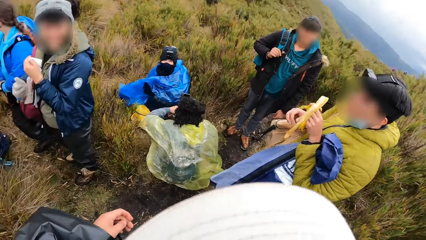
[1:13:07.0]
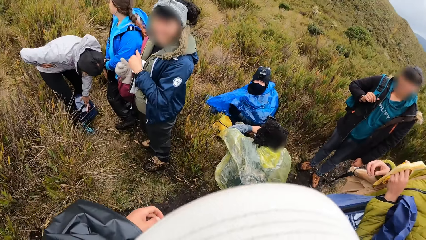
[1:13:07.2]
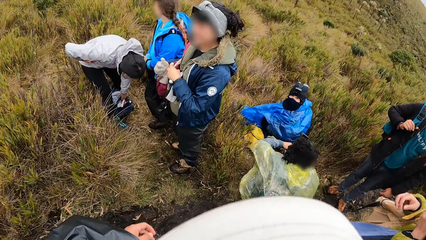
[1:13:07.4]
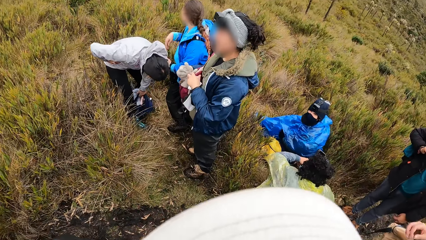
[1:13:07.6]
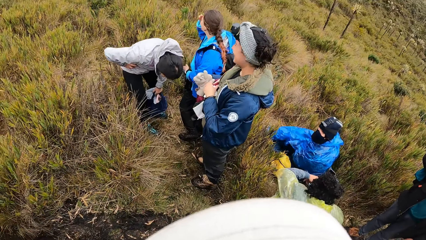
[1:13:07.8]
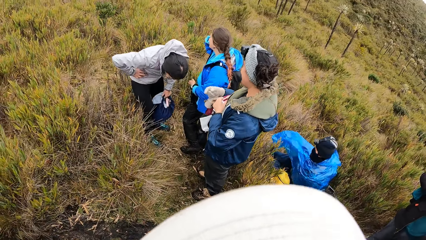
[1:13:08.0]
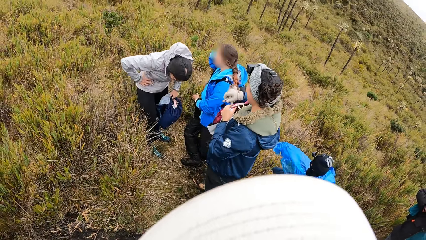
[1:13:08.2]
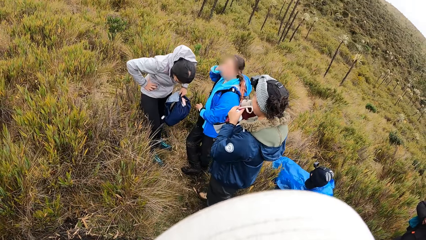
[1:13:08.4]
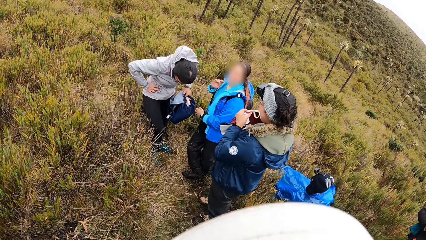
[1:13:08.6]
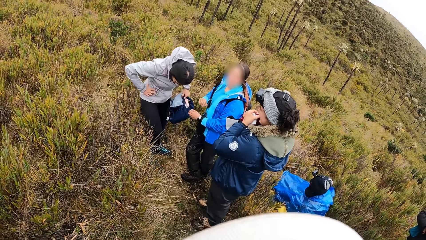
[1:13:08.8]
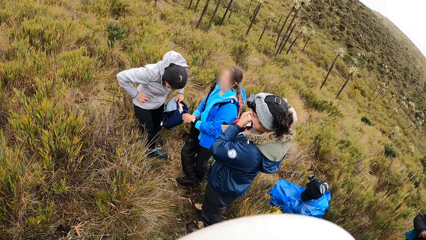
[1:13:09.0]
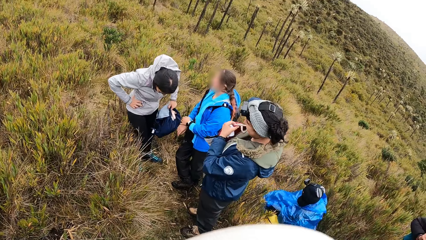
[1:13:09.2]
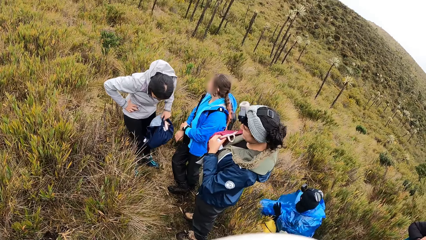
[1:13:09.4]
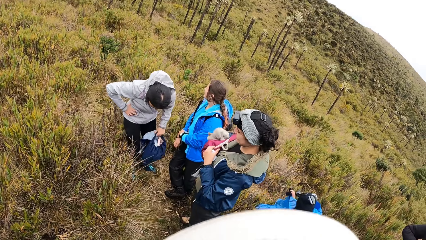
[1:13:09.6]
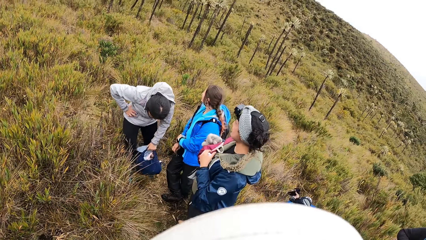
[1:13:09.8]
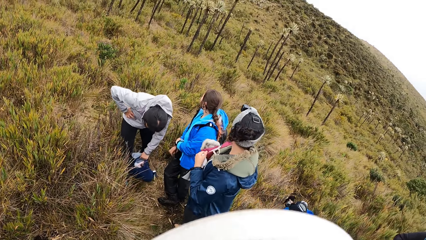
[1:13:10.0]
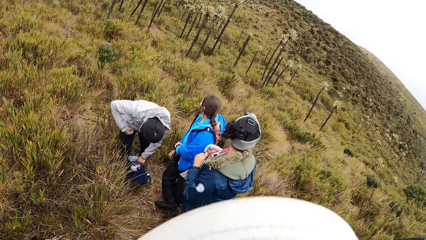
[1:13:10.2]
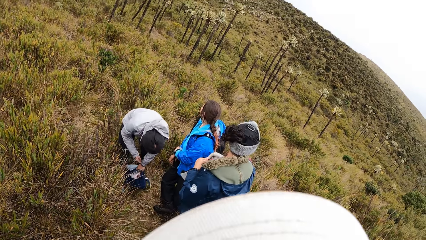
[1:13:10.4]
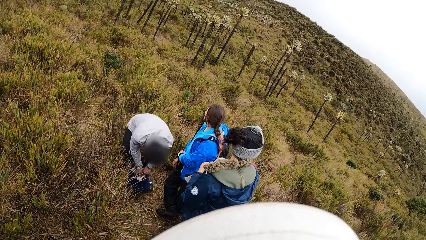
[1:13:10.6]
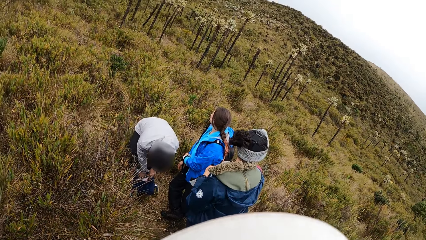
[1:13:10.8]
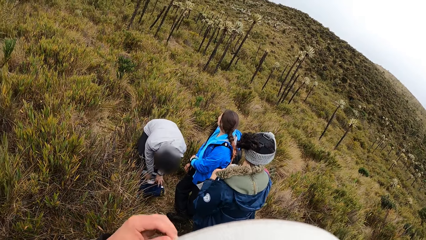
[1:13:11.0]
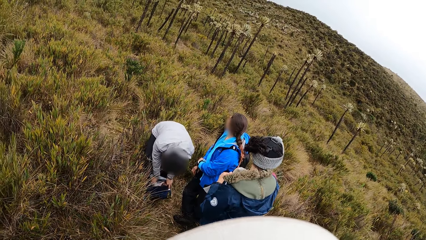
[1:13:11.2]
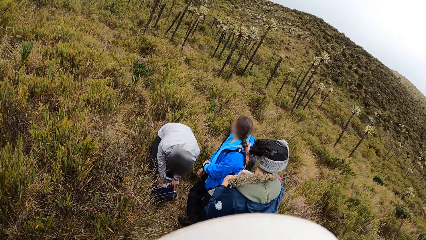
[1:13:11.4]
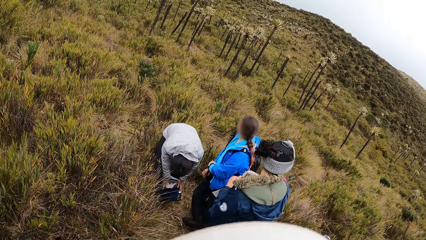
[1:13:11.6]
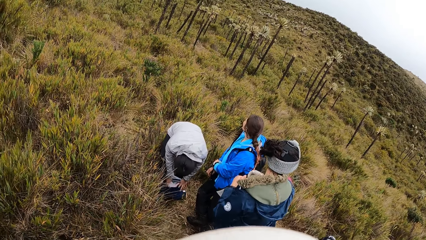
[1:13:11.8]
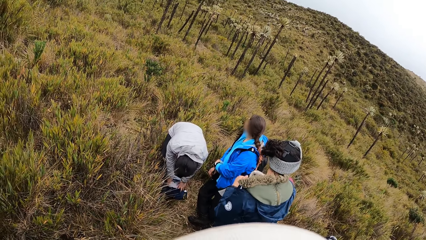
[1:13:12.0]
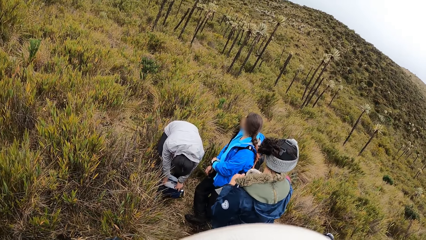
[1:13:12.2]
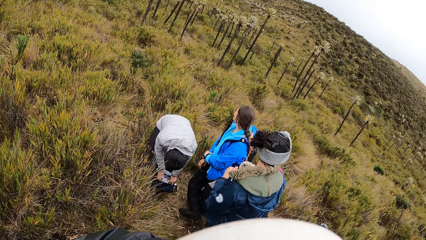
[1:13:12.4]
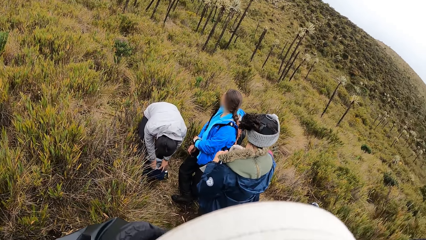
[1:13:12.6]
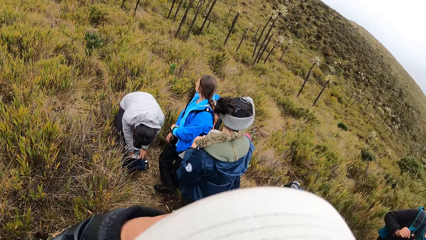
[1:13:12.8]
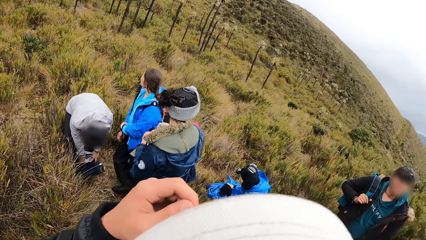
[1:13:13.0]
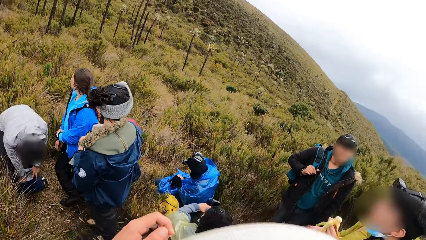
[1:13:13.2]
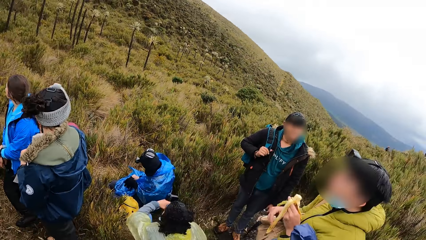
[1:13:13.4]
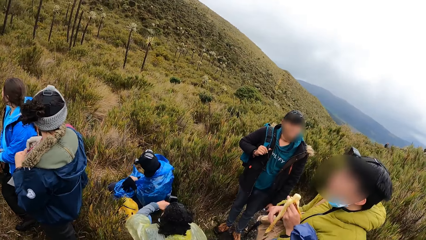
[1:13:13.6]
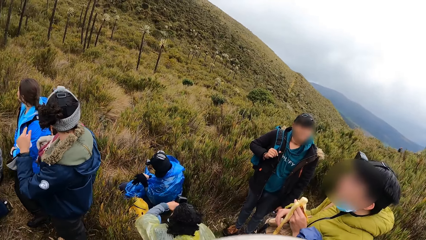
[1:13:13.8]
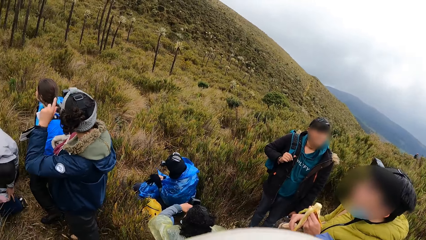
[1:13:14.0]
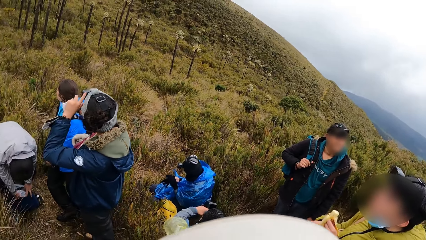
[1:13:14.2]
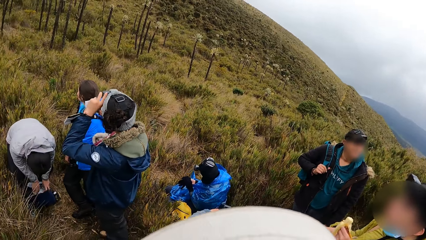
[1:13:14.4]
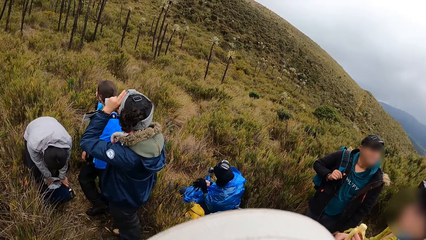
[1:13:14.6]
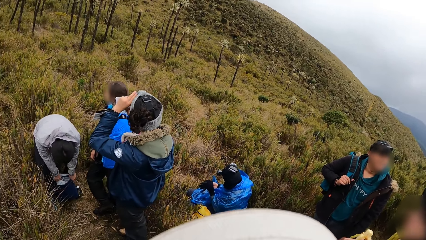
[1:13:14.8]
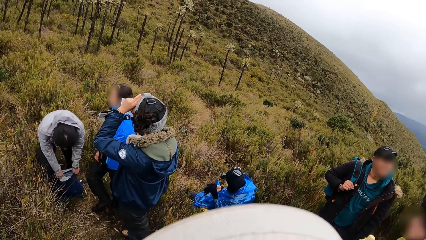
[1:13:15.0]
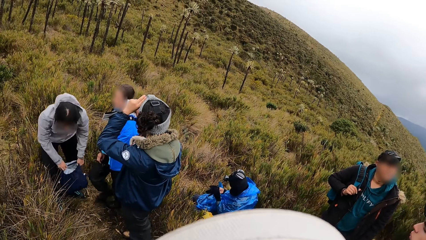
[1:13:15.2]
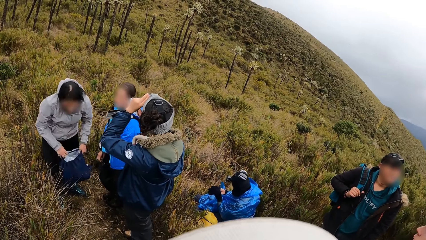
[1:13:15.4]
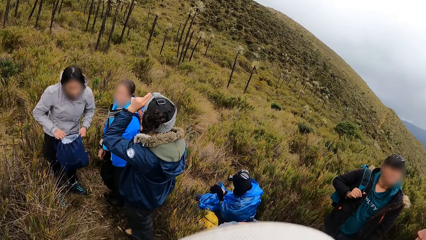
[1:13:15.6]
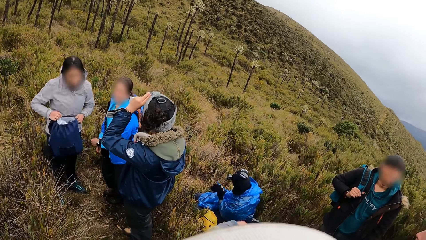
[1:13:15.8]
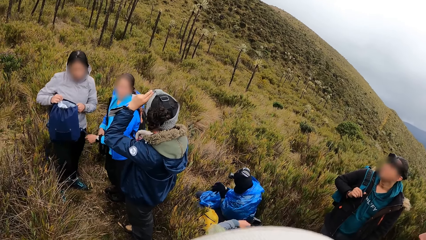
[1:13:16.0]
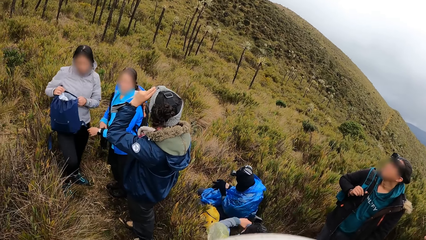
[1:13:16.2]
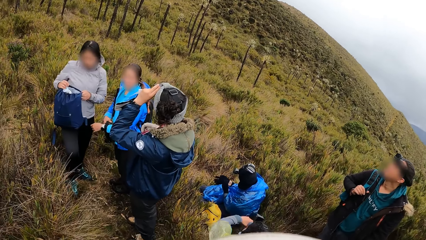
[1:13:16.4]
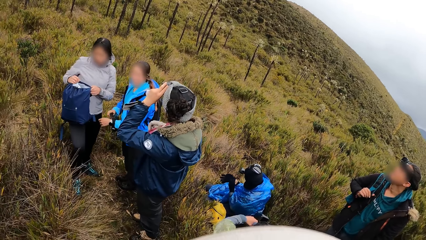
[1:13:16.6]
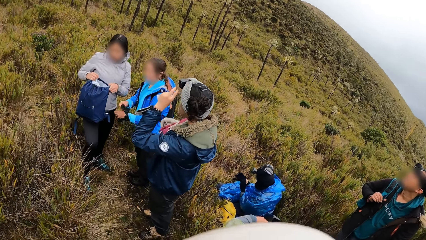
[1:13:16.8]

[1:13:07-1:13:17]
The camera wearer looks around the bush.

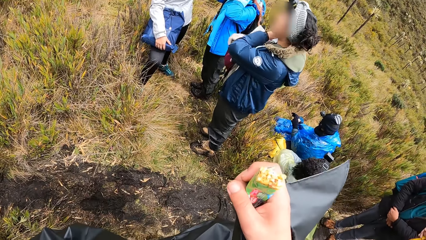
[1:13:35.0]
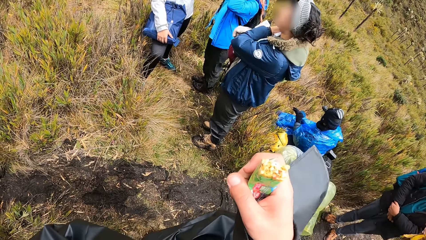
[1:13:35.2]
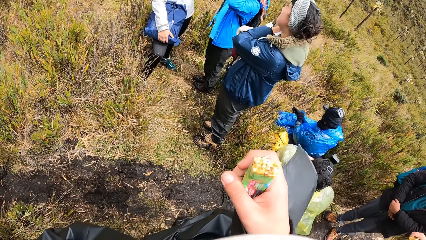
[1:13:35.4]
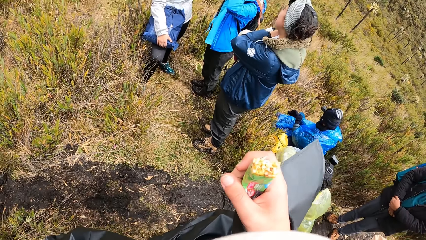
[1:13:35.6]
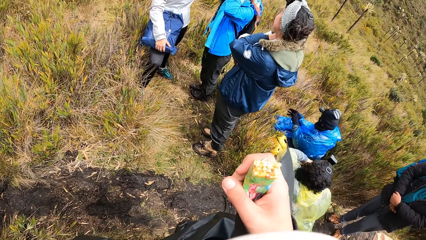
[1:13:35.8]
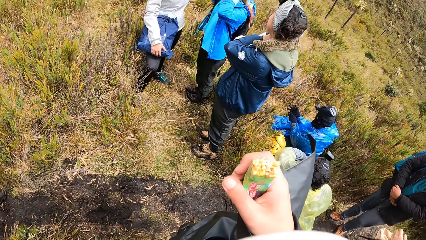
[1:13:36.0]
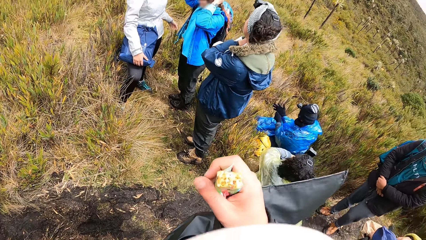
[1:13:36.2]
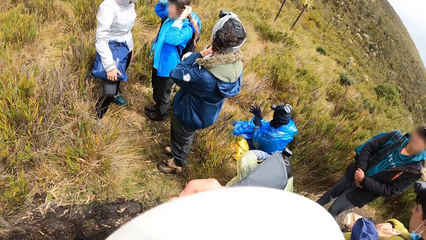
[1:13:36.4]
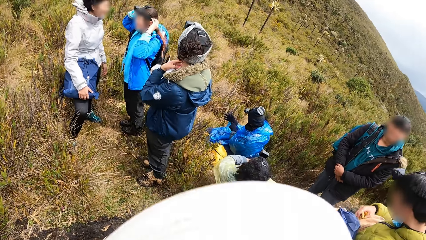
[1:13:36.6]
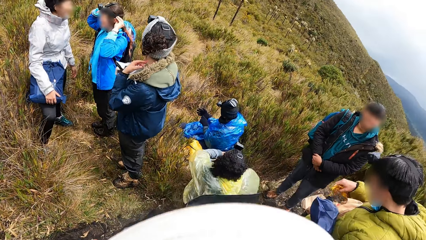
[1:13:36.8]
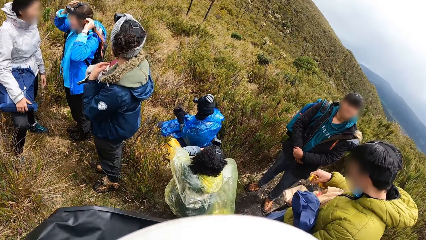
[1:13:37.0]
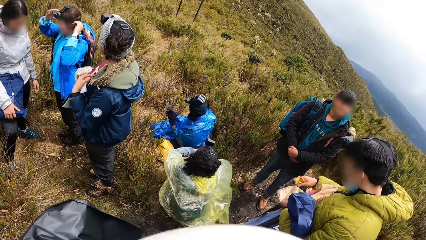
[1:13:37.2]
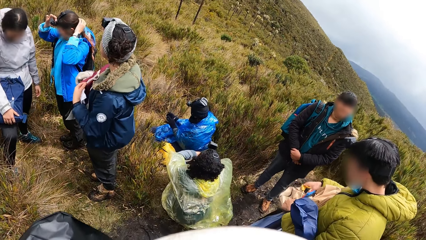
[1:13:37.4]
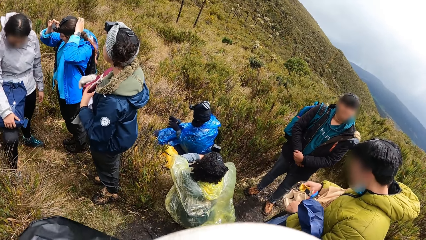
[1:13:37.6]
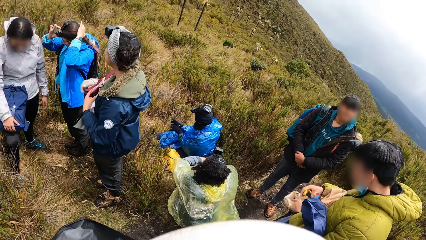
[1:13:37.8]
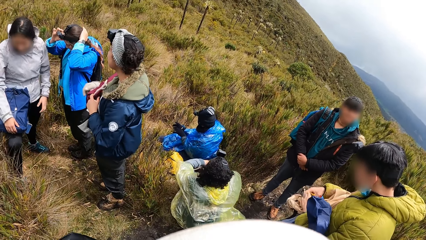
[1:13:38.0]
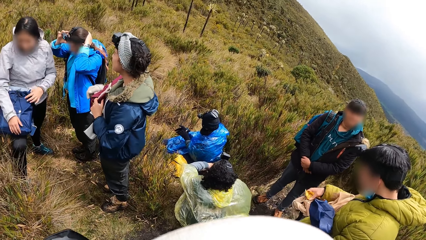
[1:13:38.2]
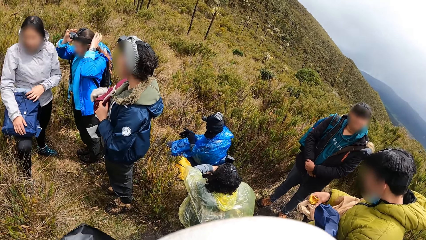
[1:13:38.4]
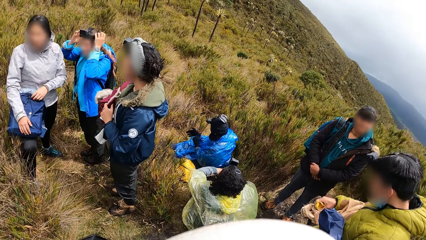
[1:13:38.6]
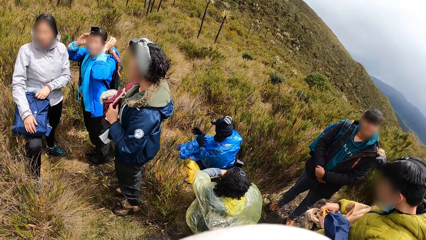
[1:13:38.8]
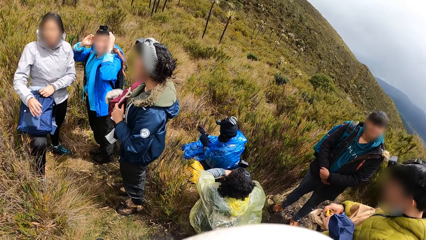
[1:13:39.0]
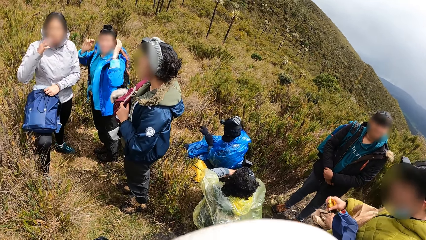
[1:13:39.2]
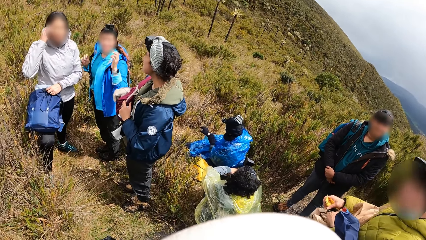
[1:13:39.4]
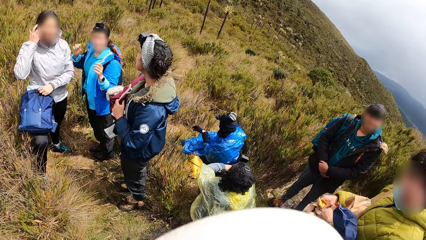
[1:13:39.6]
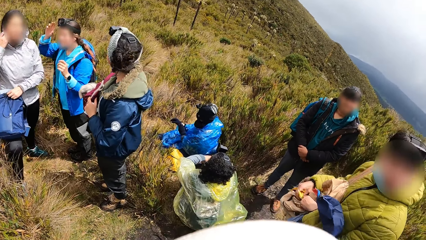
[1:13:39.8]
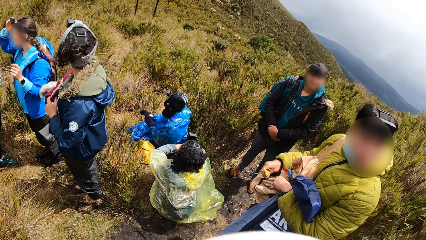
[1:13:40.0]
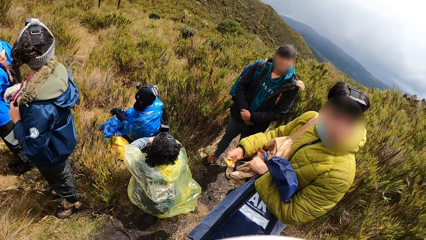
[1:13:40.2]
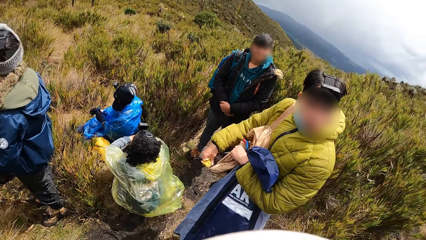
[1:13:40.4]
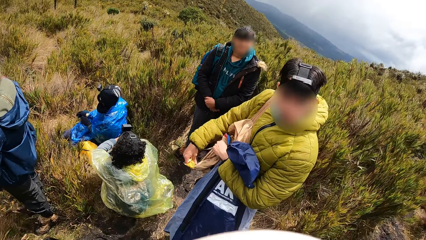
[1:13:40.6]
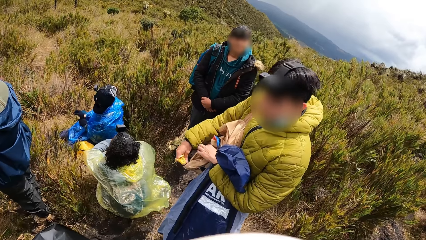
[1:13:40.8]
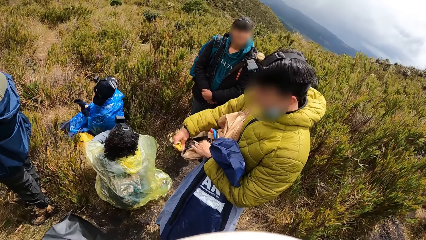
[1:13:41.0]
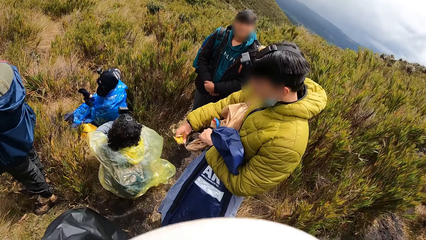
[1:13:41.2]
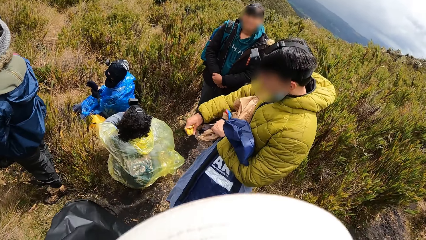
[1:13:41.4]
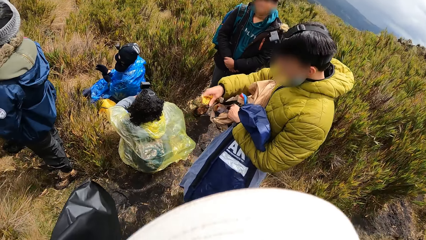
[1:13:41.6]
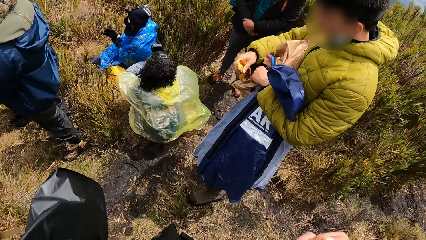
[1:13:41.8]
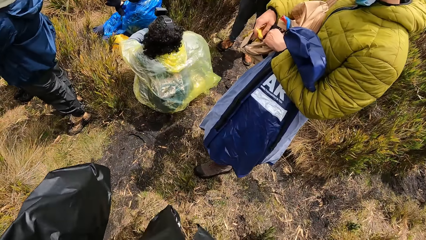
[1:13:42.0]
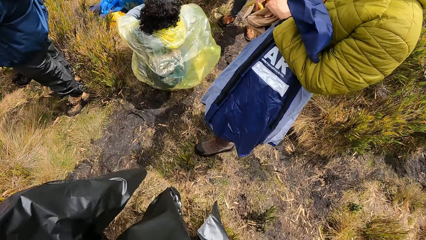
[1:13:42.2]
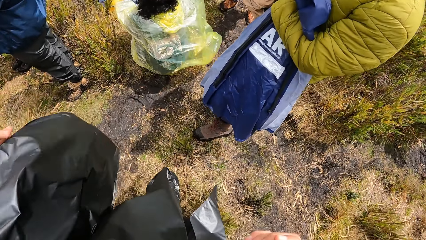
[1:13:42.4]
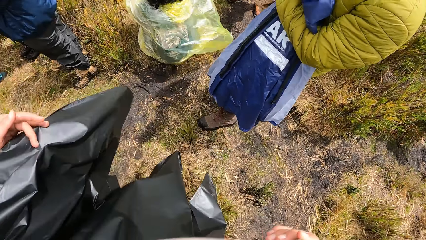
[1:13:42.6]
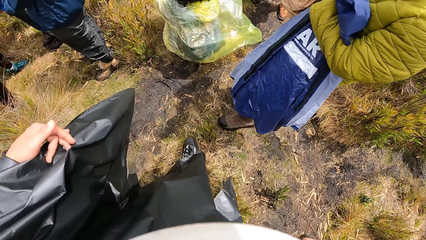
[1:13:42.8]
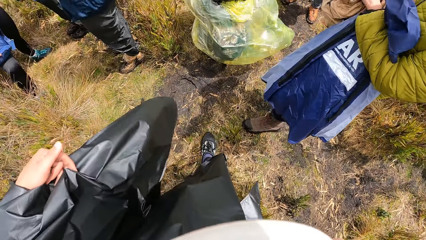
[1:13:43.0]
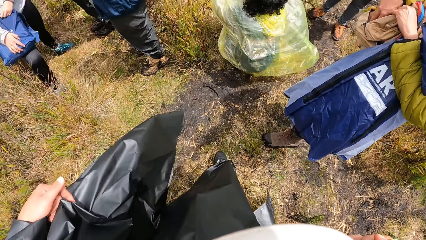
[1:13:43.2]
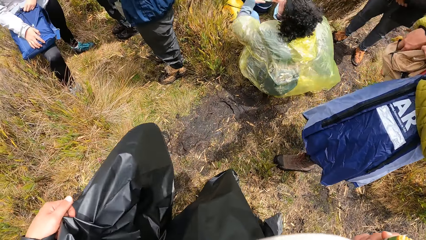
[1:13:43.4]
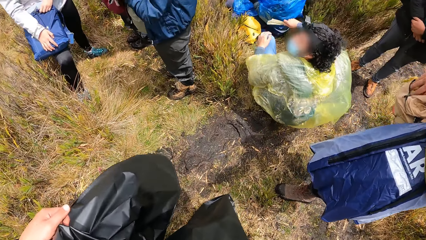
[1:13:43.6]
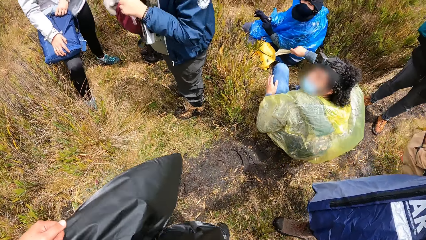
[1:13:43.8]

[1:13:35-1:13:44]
The camera wearer holds the snack. The man opens a bag with his right hand. The man puts the banana peel in the bag with his right hand.
